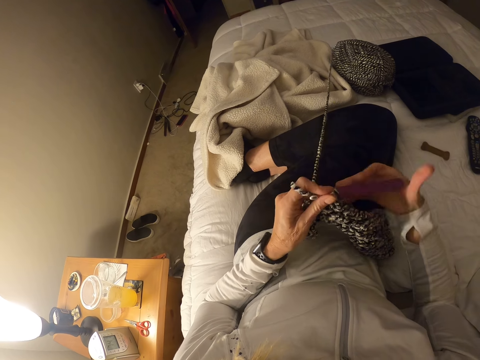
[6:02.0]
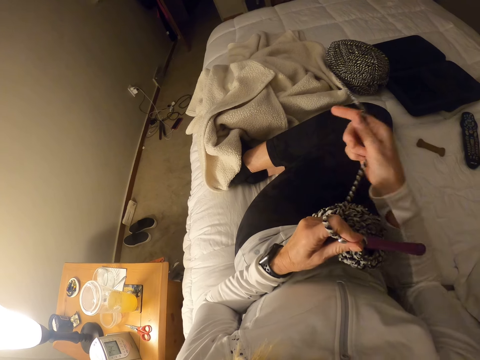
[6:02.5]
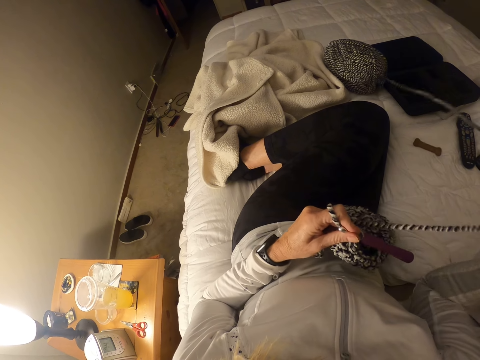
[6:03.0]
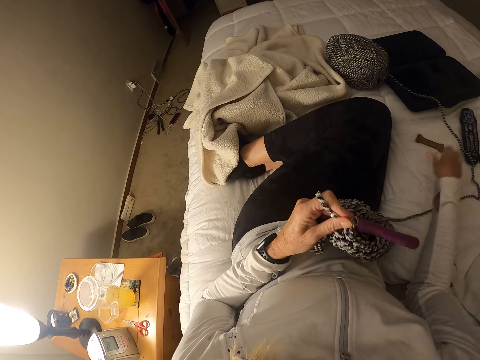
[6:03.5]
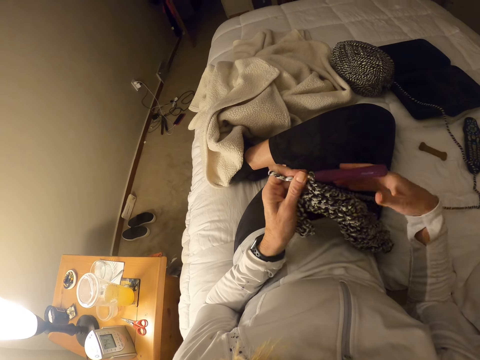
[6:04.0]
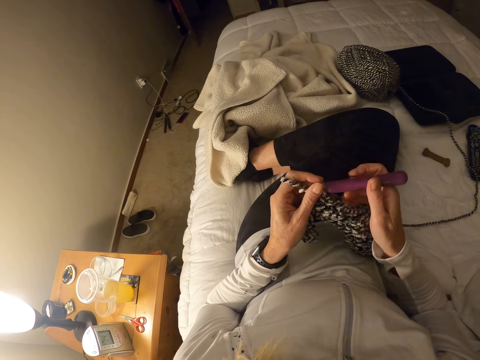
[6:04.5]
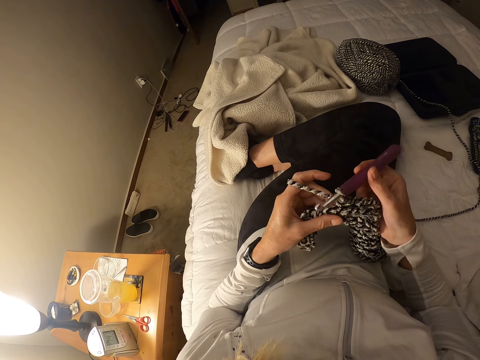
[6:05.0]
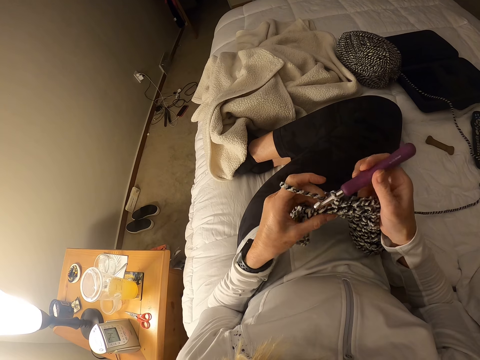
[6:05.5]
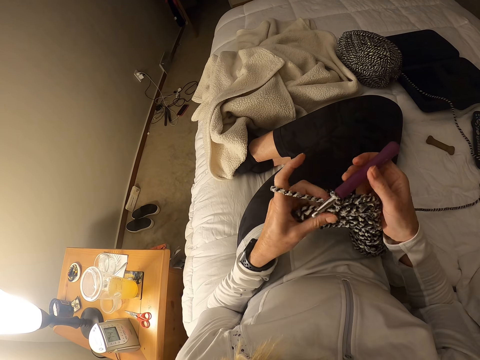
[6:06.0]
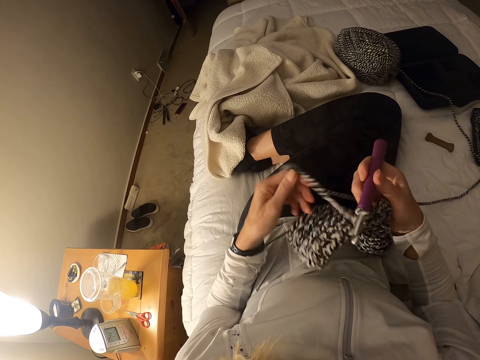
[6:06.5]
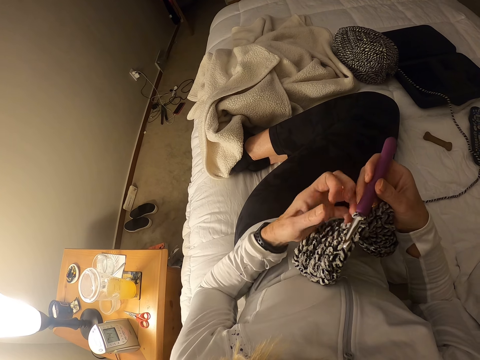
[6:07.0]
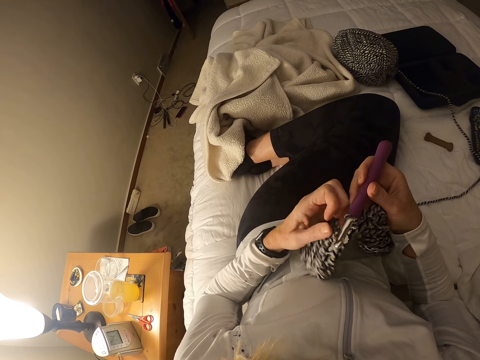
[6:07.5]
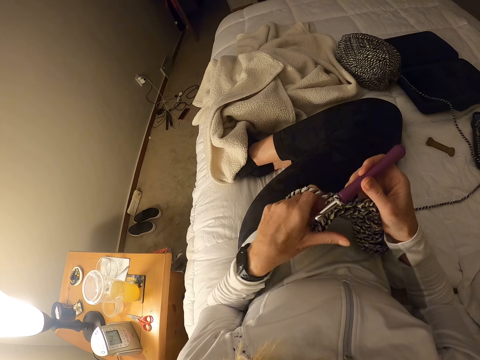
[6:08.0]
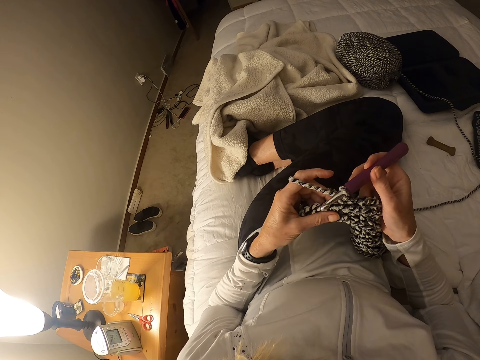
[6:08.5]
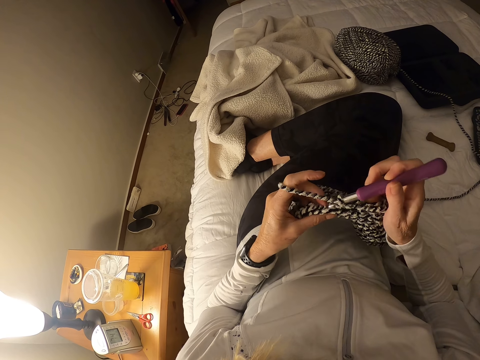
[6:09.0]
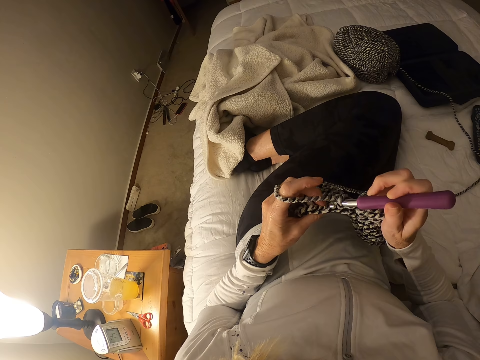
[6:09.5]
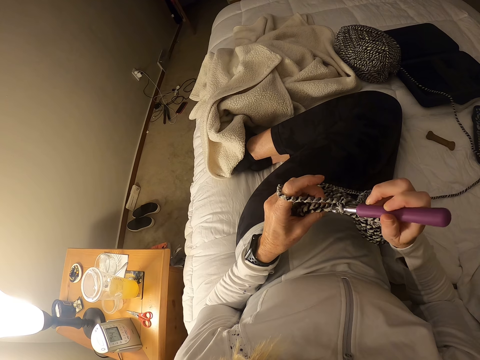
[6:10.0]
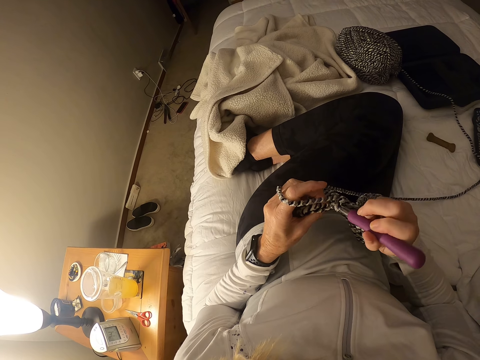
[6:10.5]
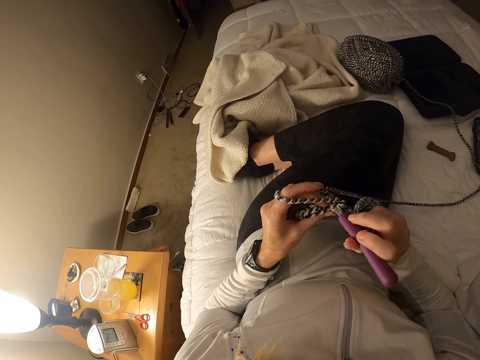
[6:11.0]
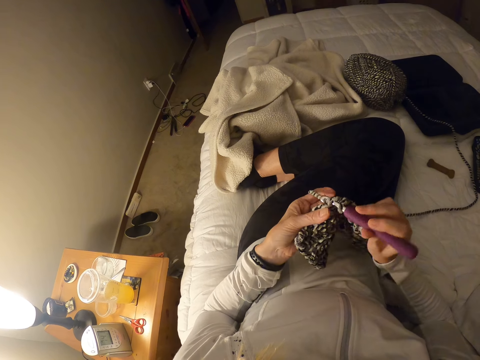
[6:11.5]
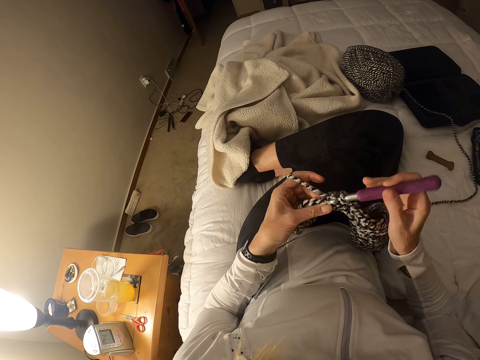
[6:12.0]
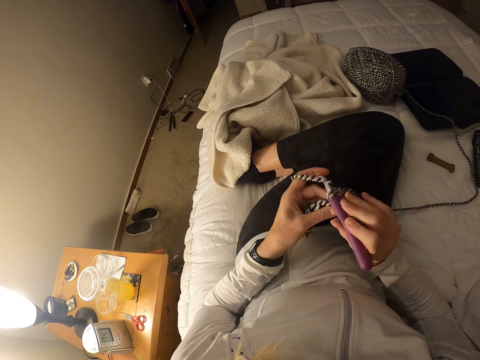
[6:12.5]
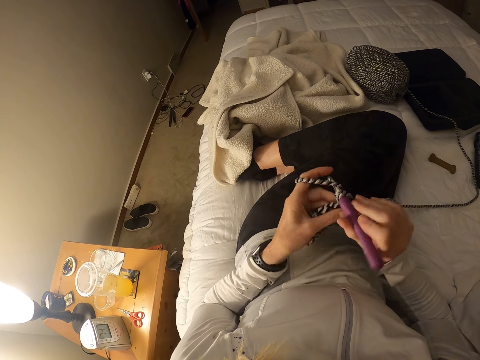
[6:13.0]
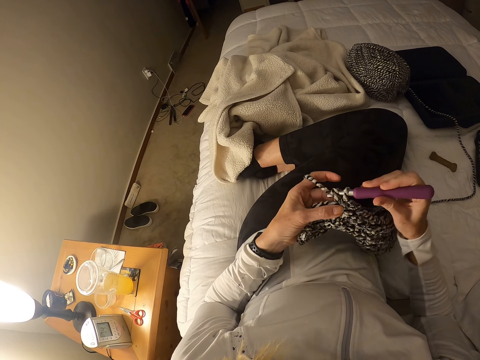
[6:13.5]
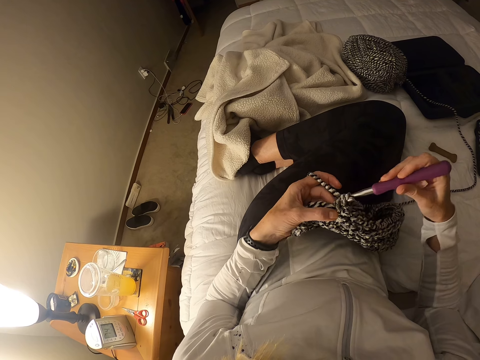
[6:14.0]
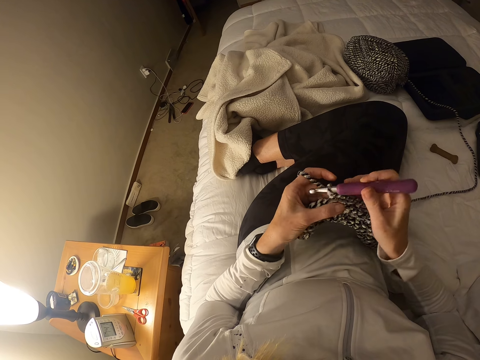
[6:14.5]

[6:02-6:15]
The camera wearer holds the garment and the crochet hook. She pulls the yarn rope towards herself with her right hand, adjusts the thread, and collects the crochet hook from her left hand with her right hand. She knits the garment with the crochet hook. She wraps the yarn rope around her left hand. She adjusts the thread. She knits the garment with the crochet hook.

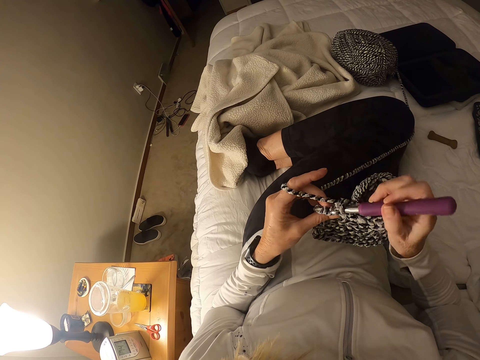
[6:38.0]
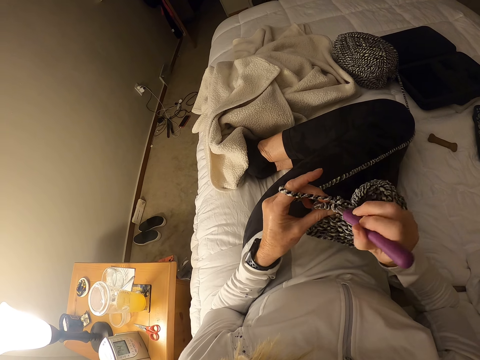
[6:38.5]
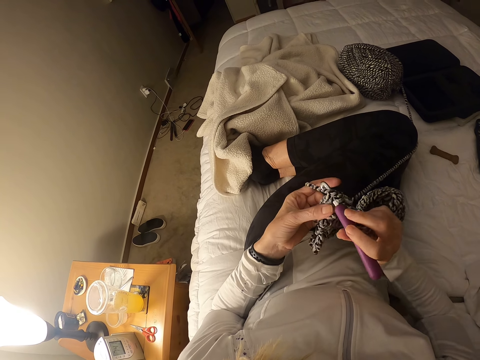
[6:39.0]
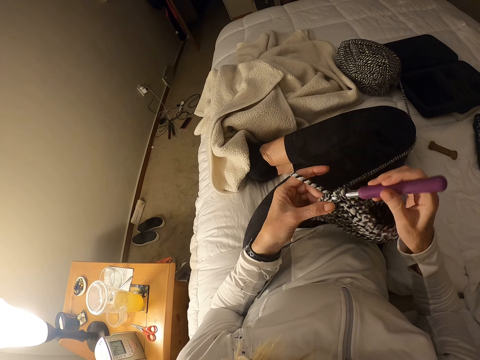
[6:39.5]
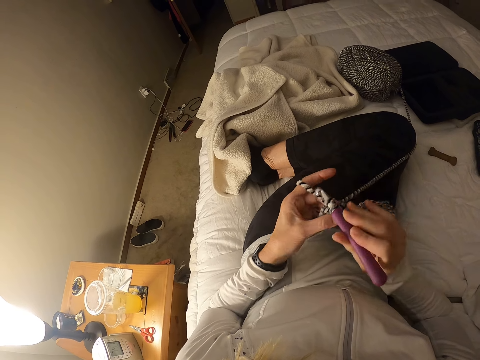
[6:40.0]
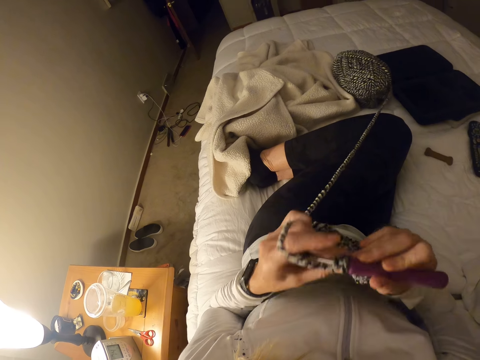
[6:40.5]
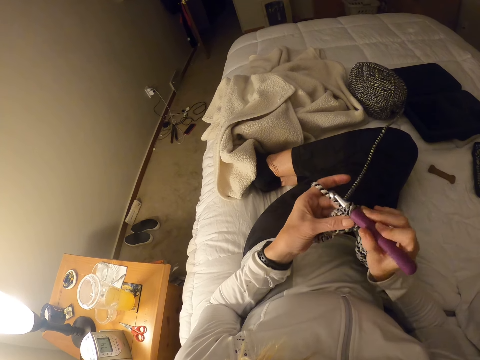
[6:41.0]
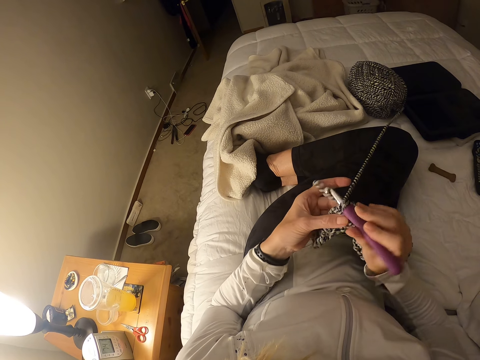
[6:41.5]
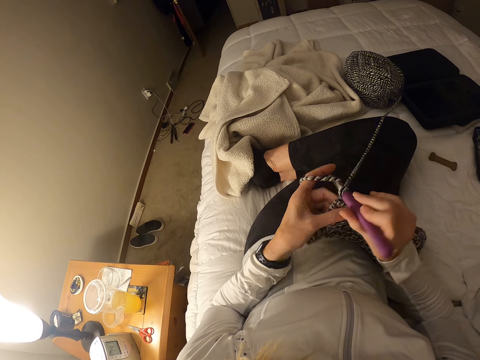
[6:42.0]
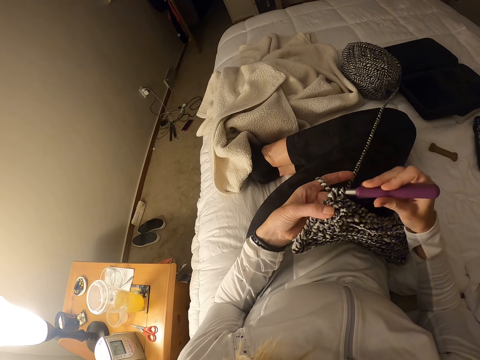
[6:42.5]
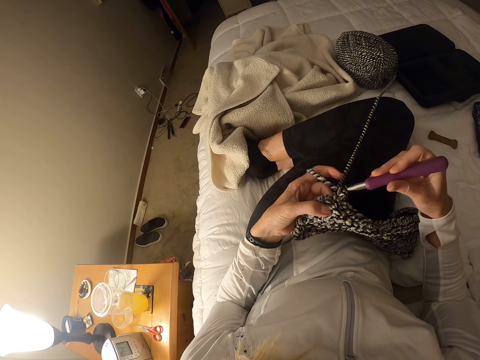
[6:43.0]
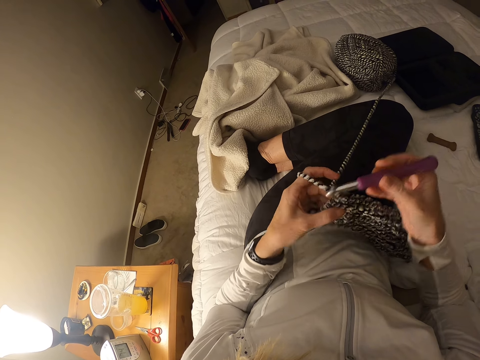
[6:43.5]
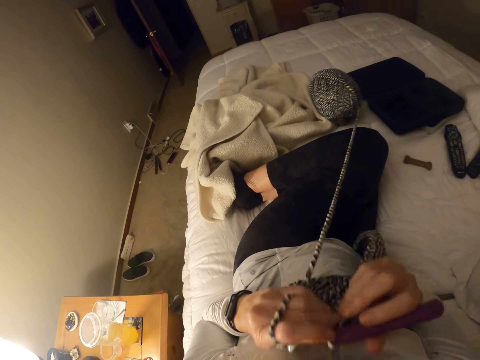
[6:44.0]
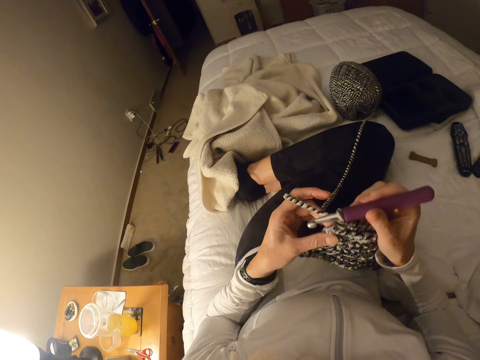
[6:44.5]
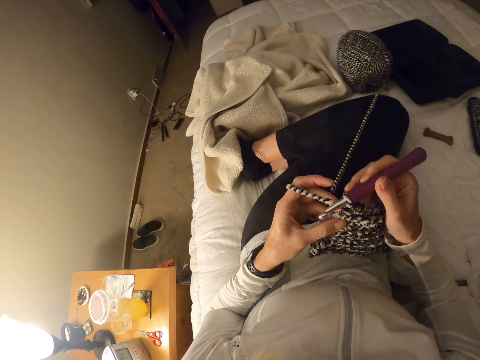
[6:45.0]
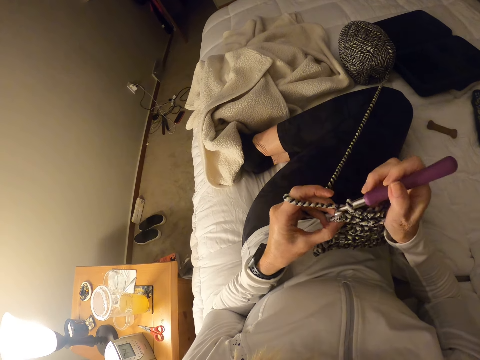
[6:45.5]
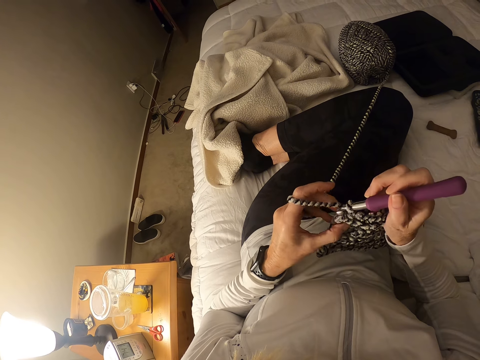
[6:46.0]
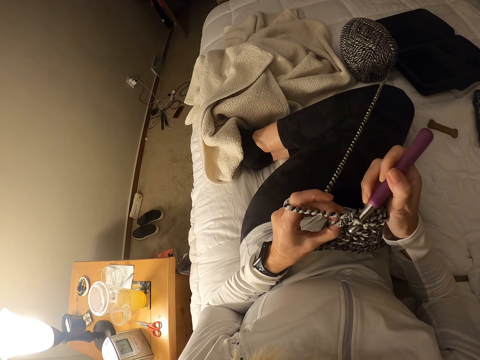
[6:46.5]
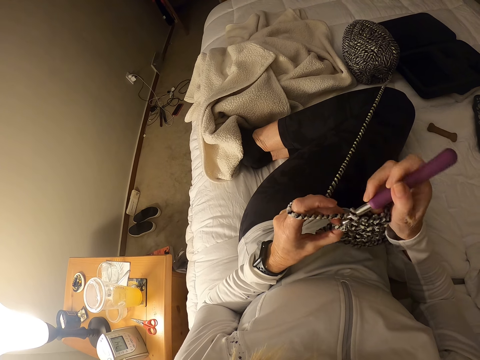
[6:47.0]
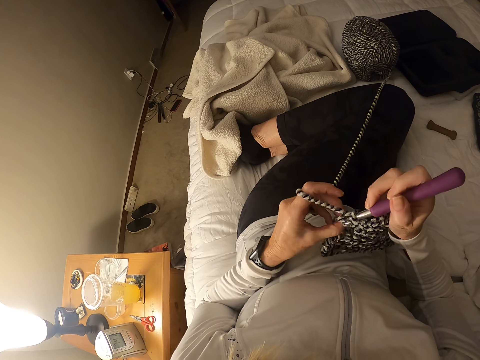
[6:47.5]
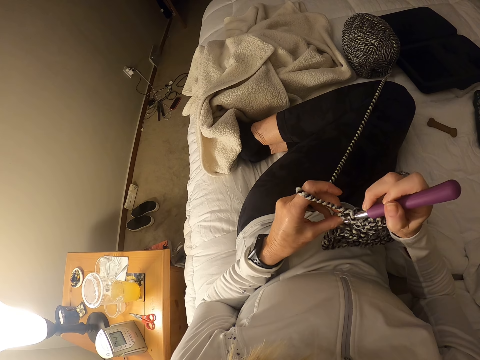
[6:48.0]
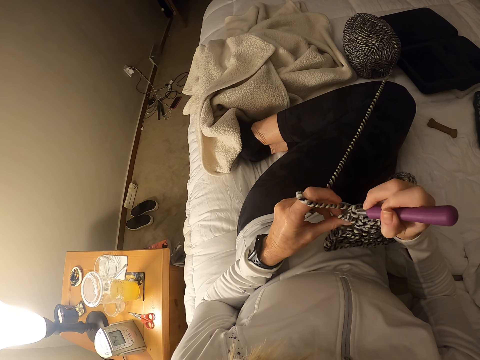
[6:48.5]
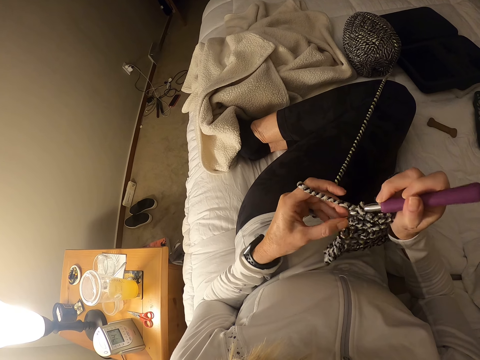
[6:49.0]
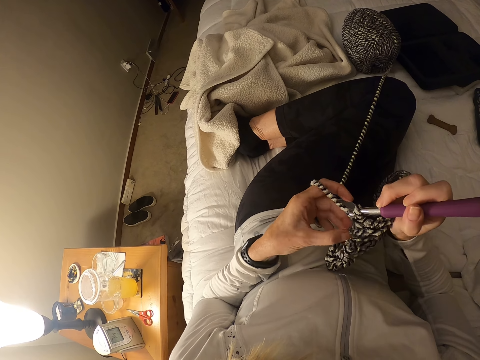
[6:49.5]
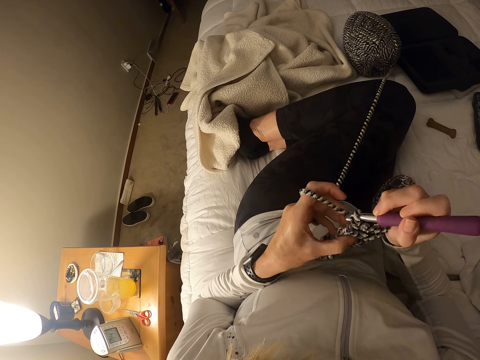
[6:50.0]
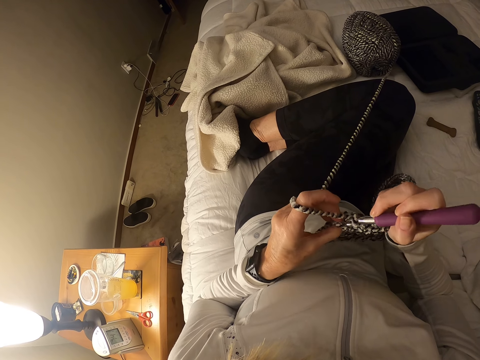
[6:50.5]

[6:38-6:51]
The camera wearer pulls the yarn towards herself. She crochets with the yarn. She pulls the yarn towards herself. She crochets with the yarn.
